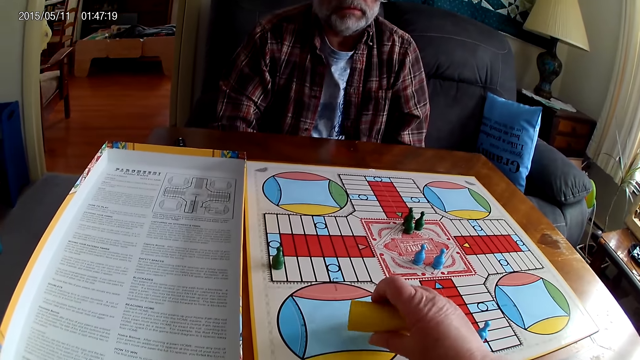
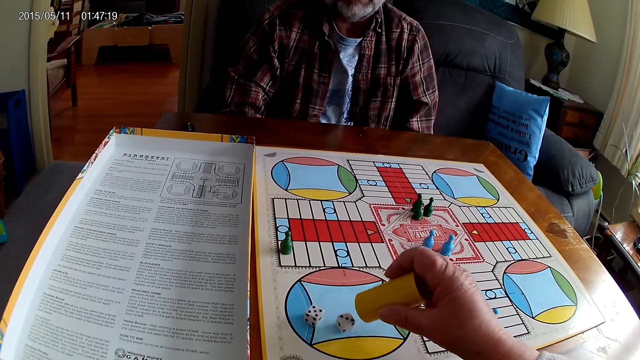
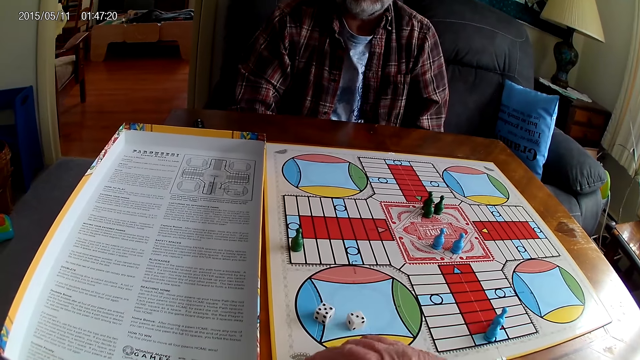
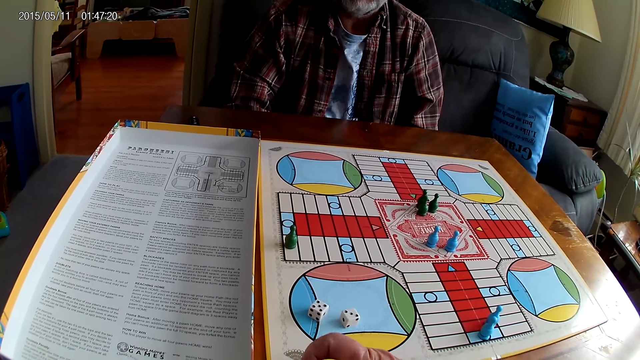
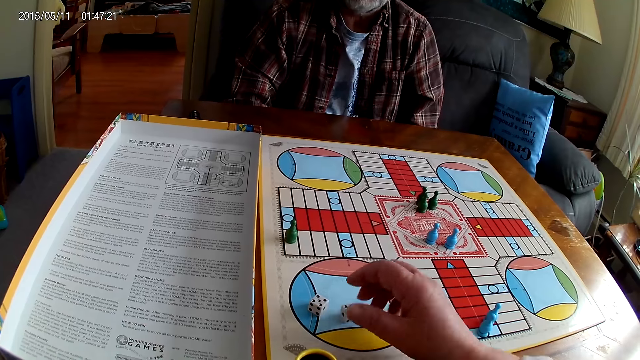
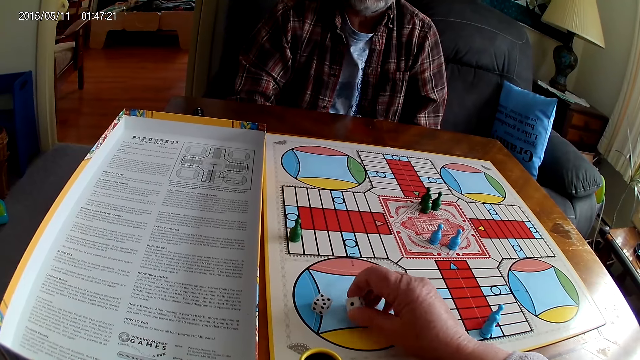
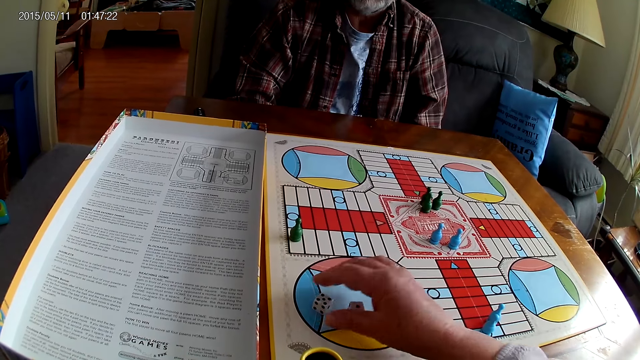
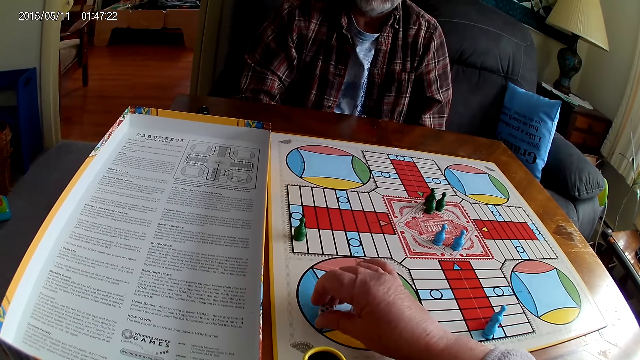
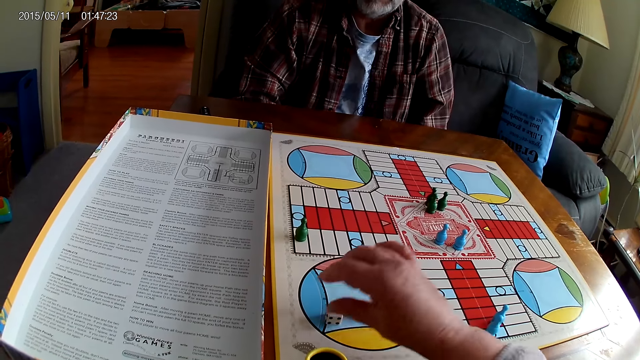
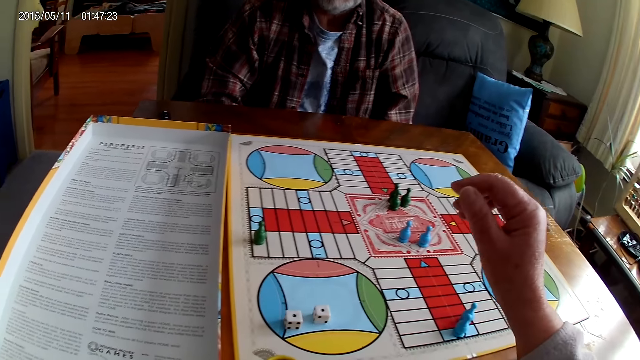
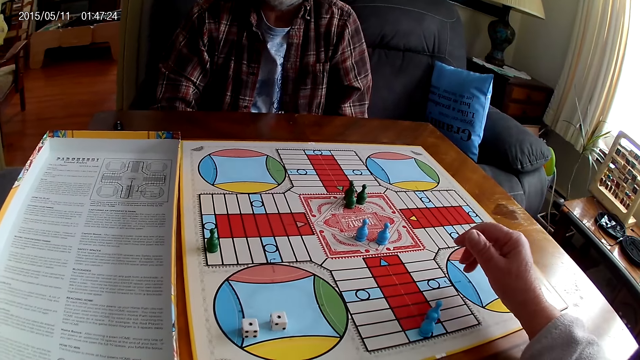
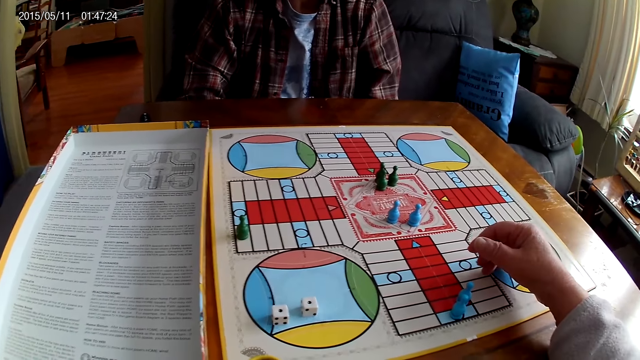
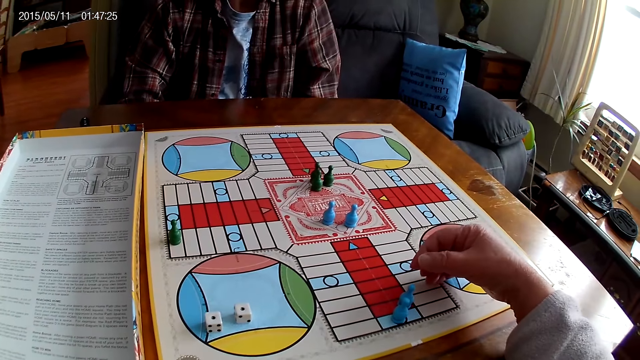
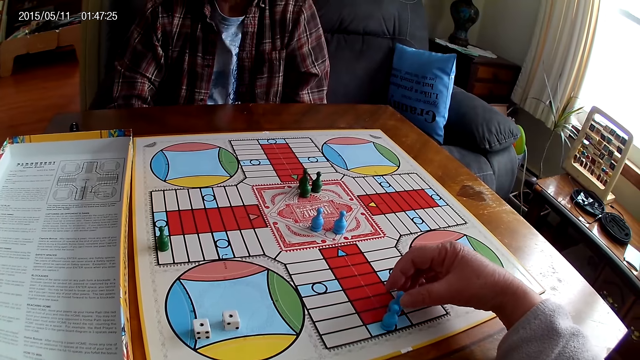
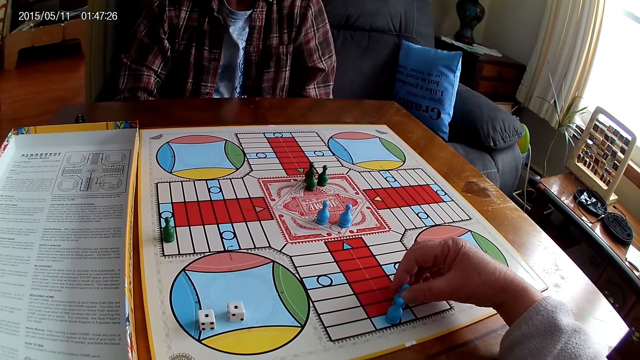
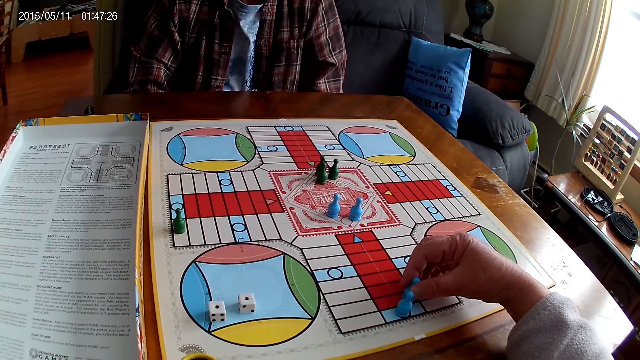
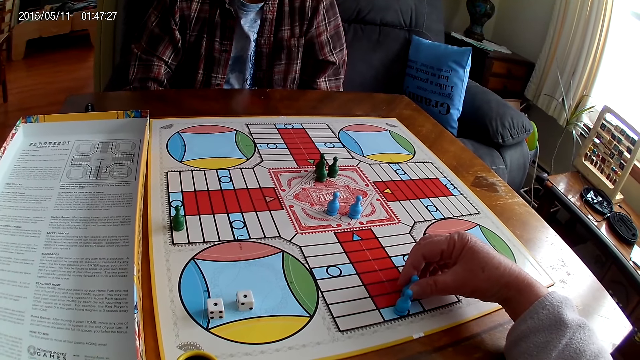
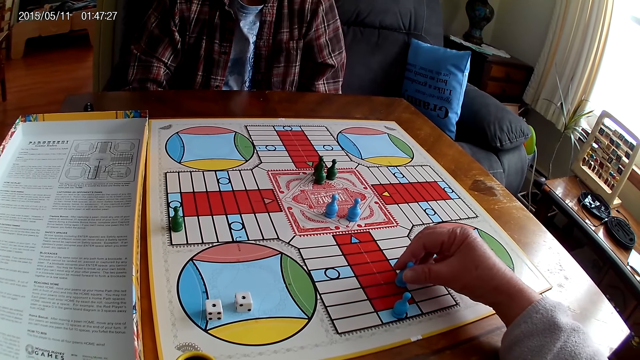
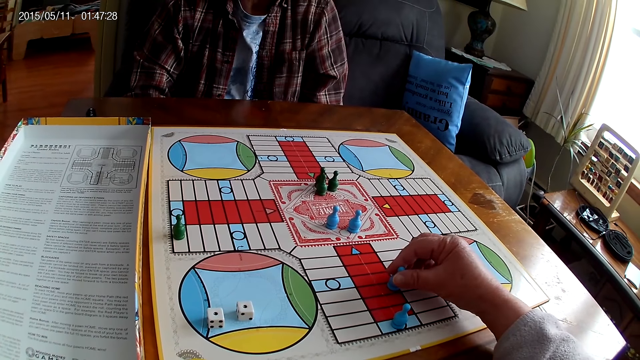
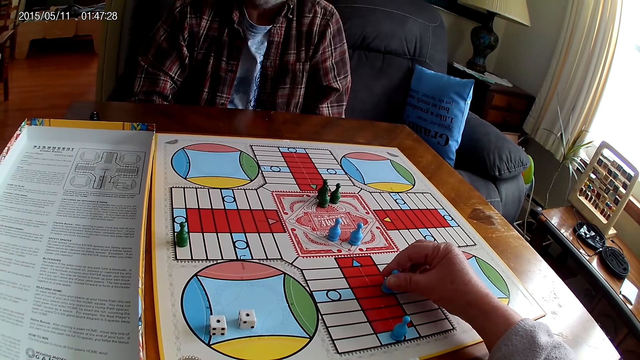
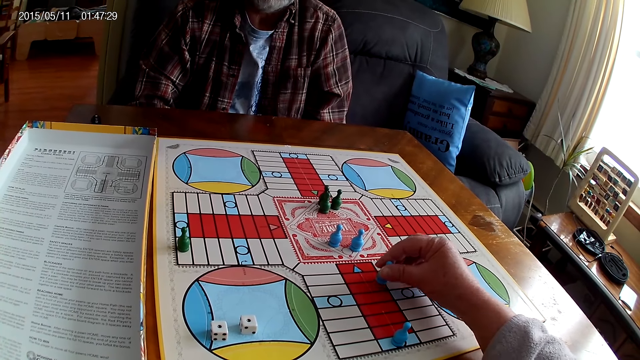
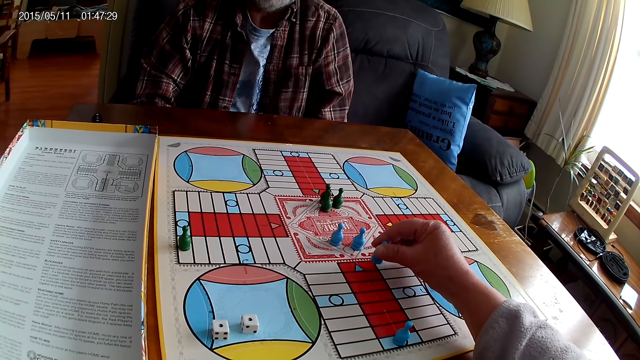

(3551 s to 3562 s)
The camera wearer plays Ludo. They pour the dice on the board. They place the dice shaker on the board. They drop the container on the table. They flip a die. They flip another die. They touch the dice. They stare at the board. They pick up a Ludo pawn. They move the chess on the board.

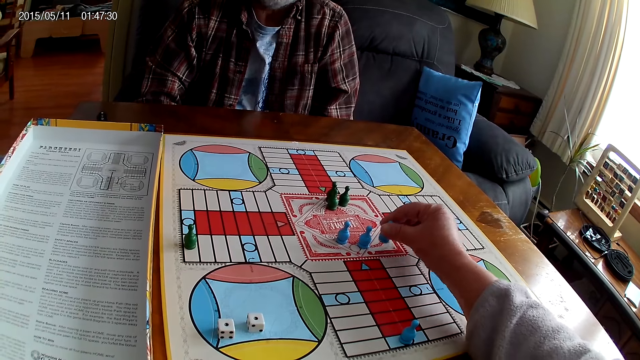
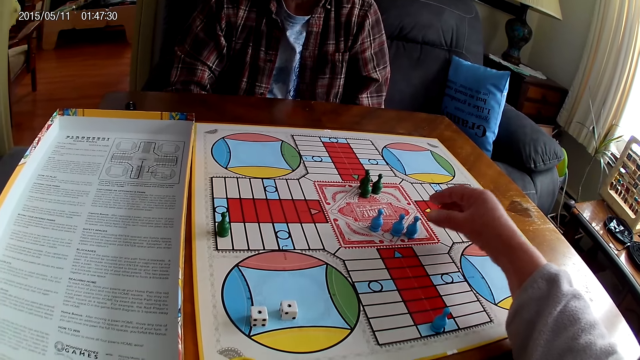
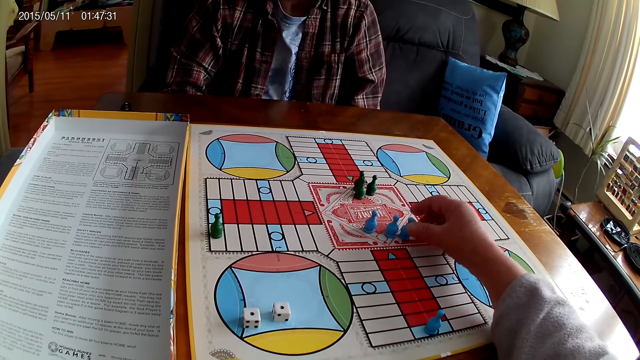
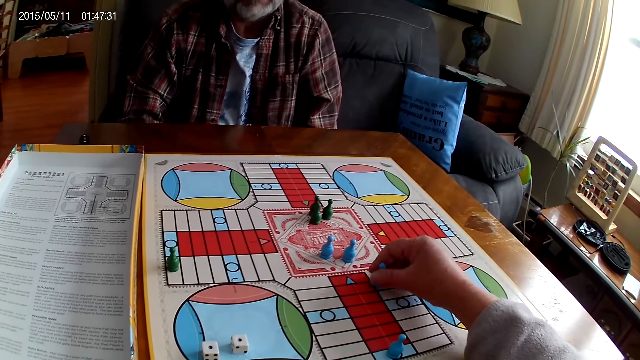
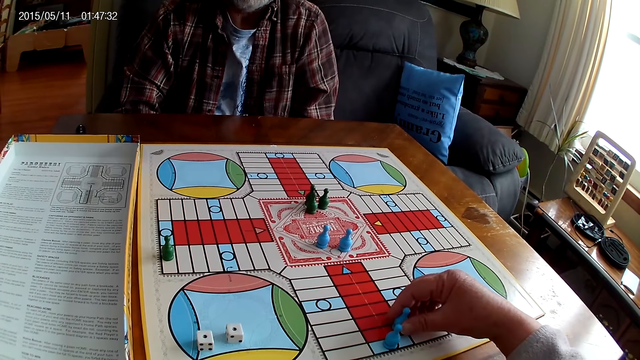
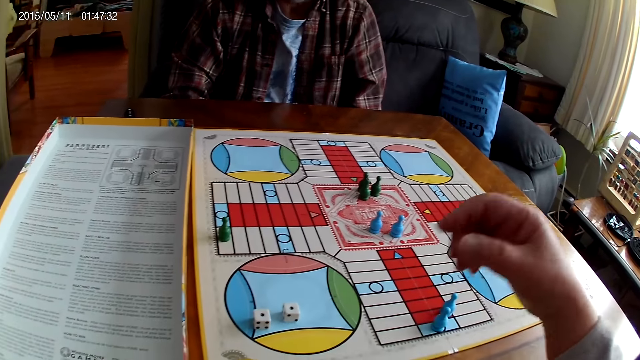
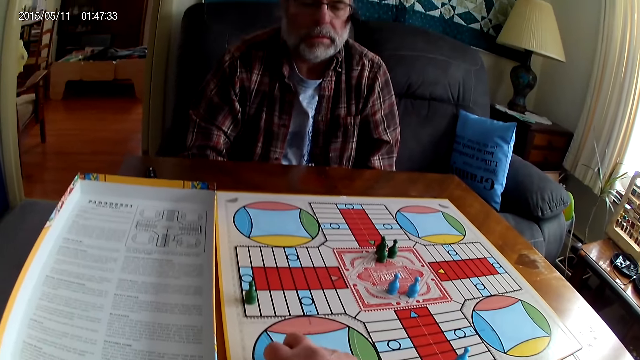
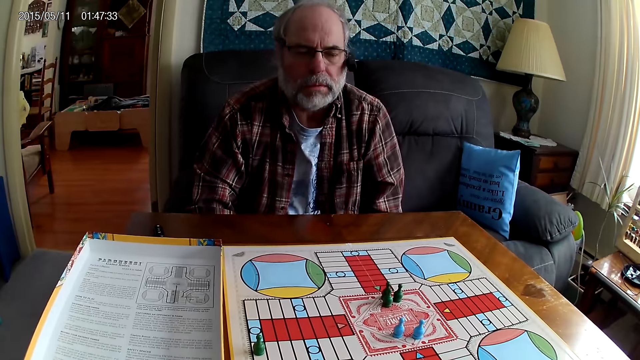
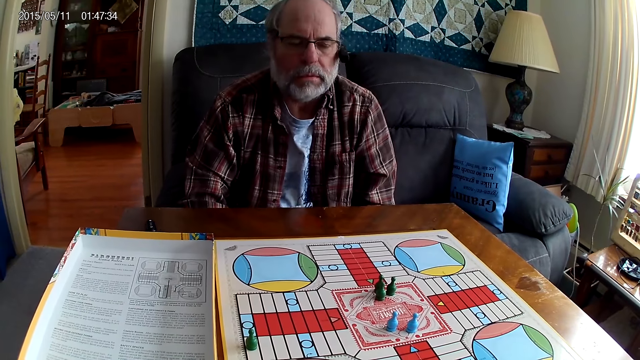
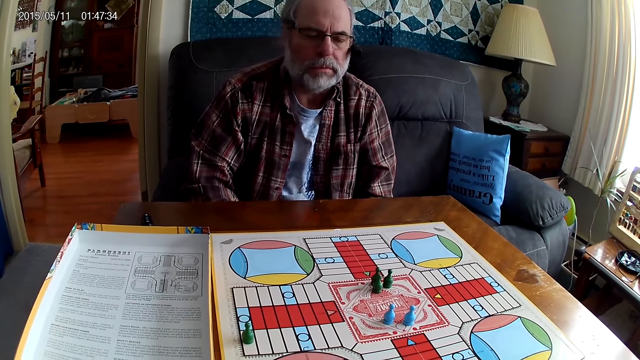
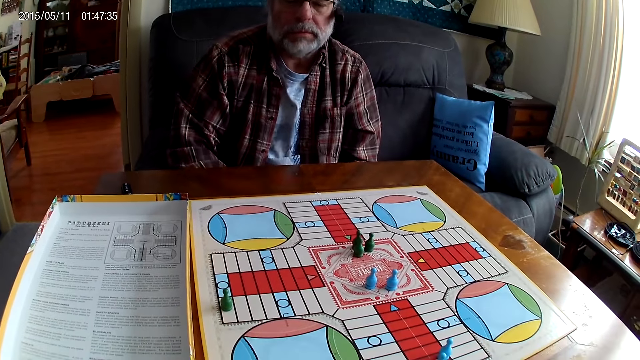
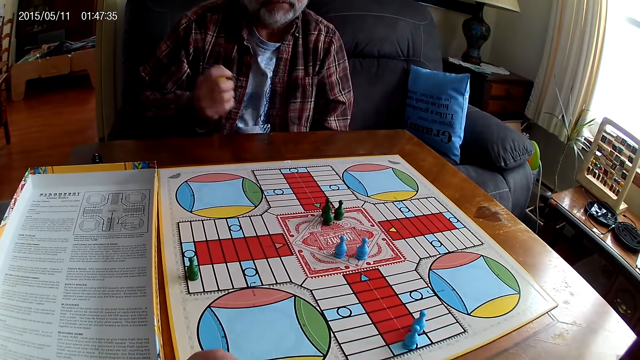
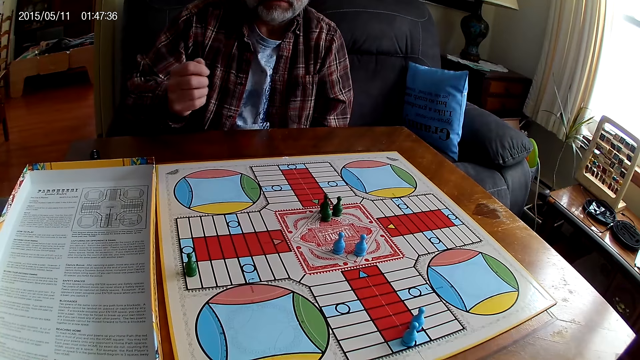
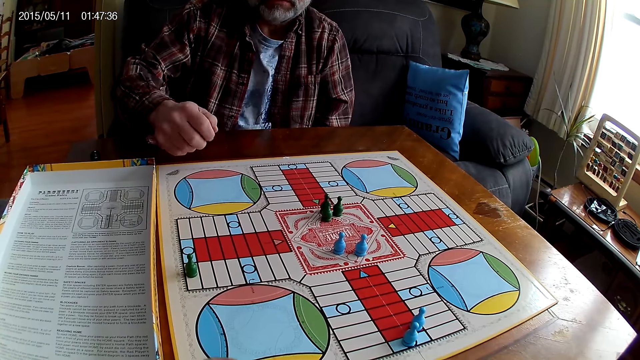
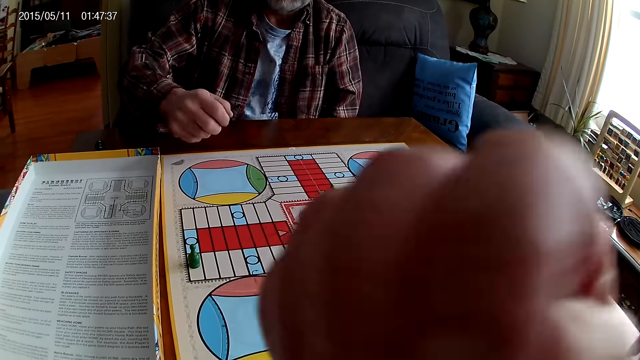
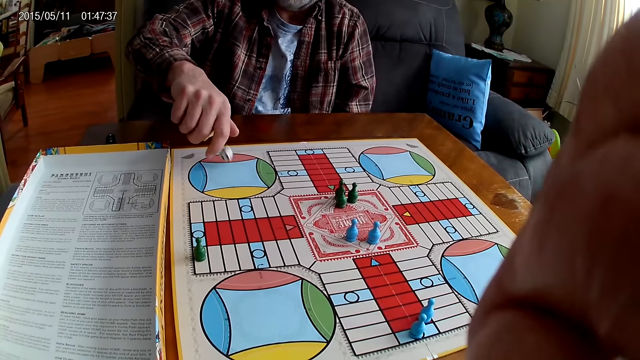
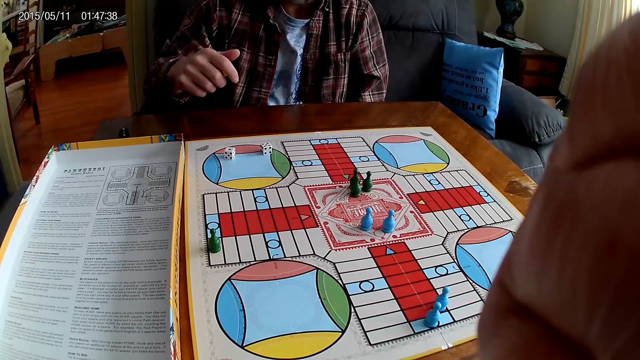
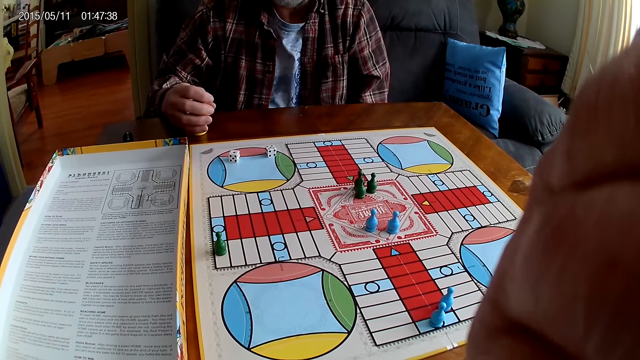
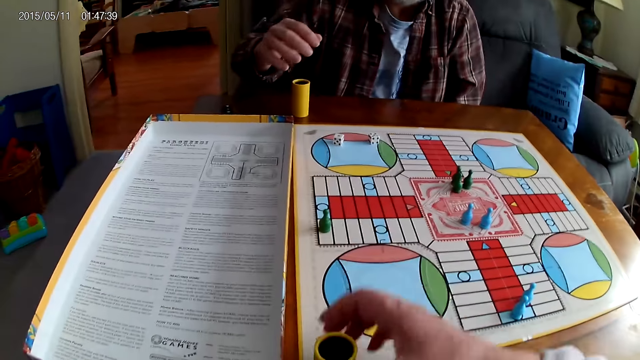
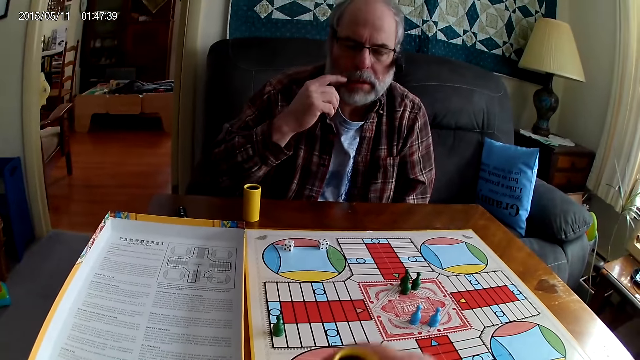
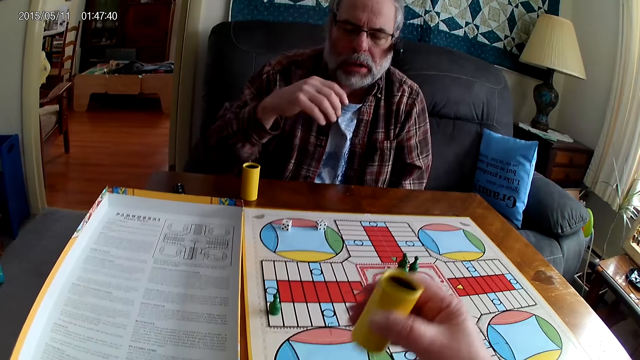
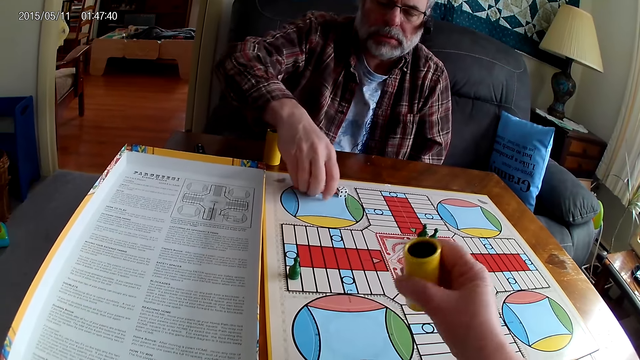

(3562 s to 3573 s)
The camera wearer places a Ludo pawn on the board. They pick up the Ludo pawn. They place the Ludo pawn on the board. They take the dice from the Ludo board with the right hand. They stare at the board. A man shakes a dice shaker. The camera wearer touches their face with the right hand. They adjust the camera. The man plays Ludo, pours the dice on the board, drops the container on the table, and places the dice shaker on the table. The camera wearer picks up the dice shaker. The man touches his face with the right hand. The camera wearer shakes the dice shaker.
